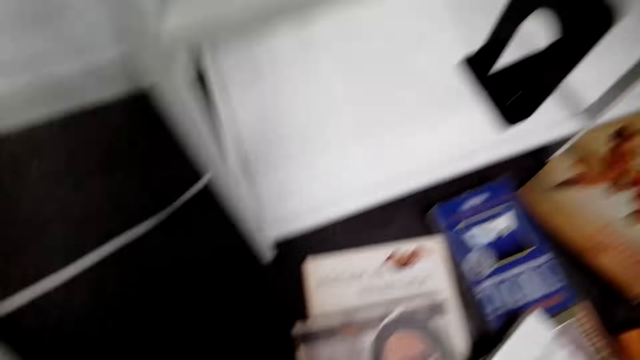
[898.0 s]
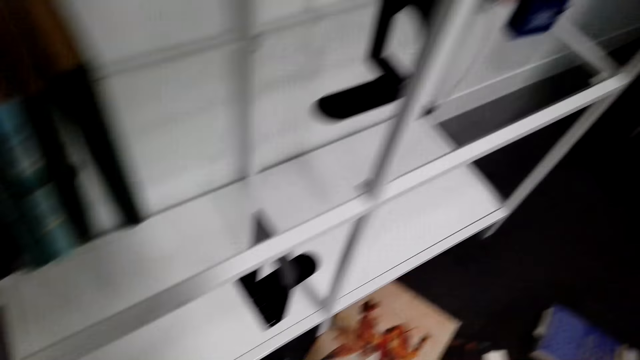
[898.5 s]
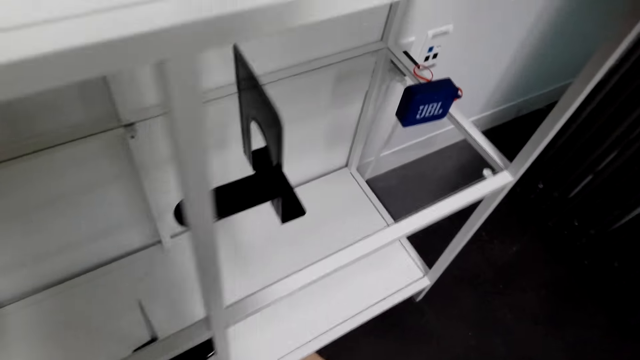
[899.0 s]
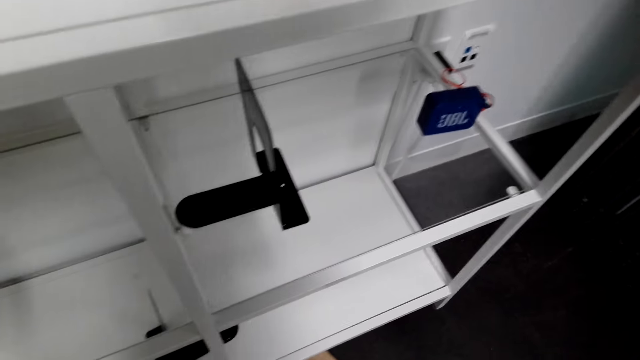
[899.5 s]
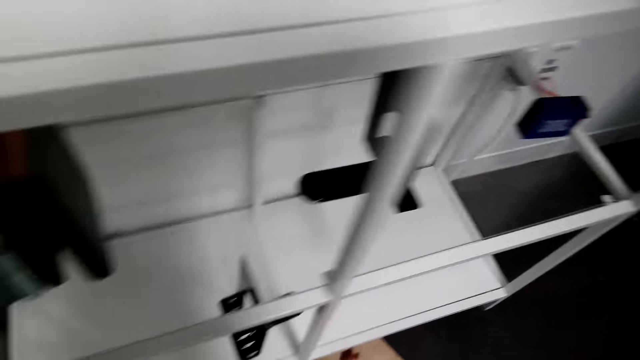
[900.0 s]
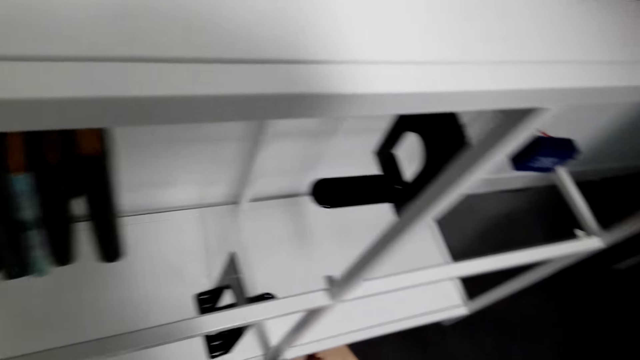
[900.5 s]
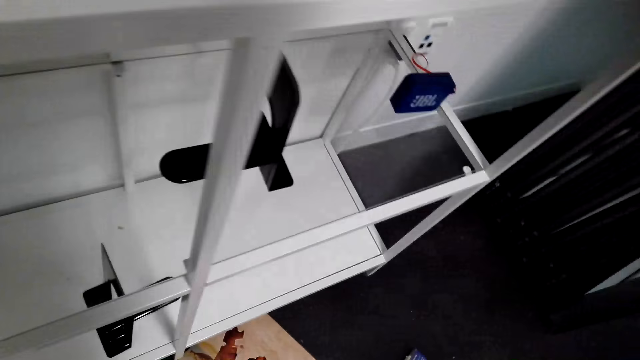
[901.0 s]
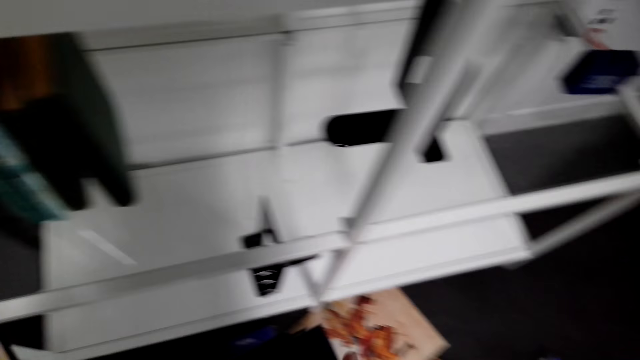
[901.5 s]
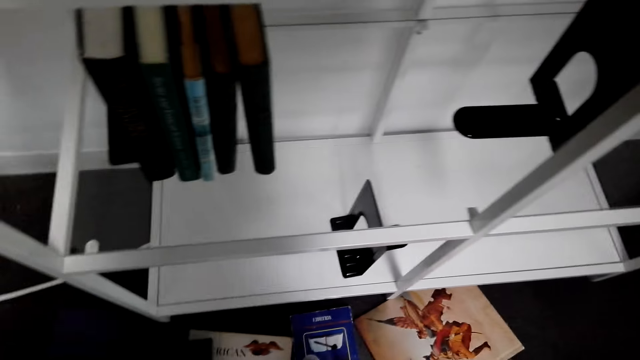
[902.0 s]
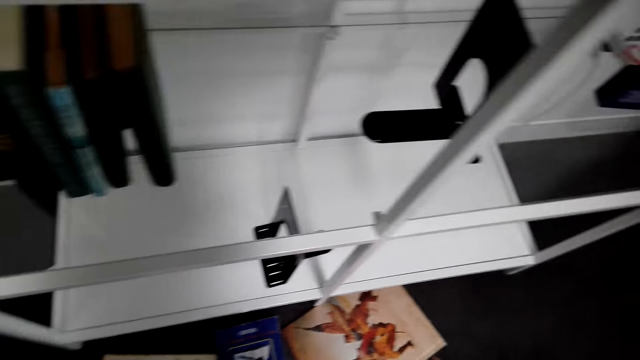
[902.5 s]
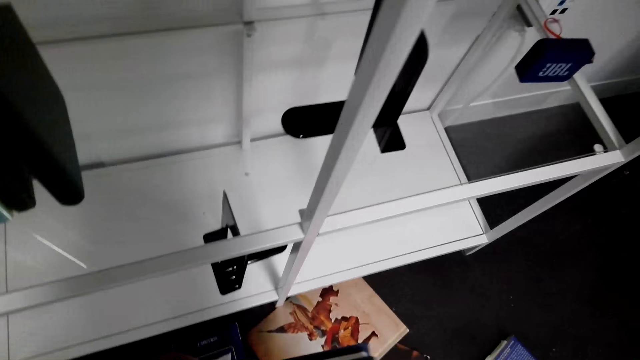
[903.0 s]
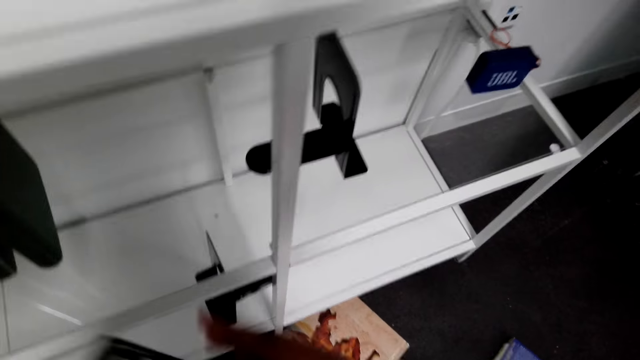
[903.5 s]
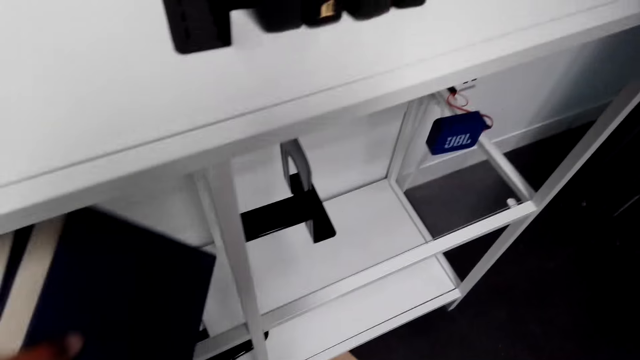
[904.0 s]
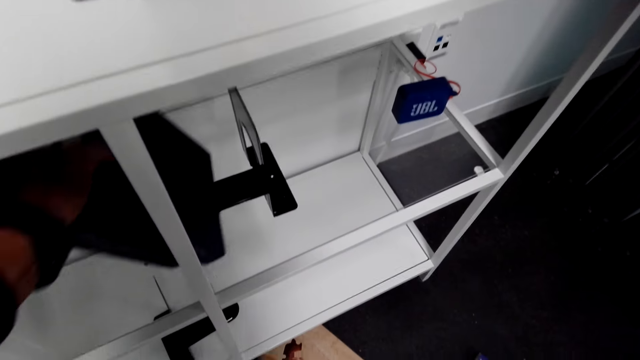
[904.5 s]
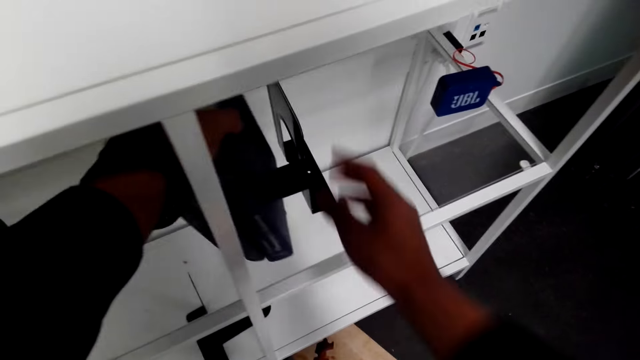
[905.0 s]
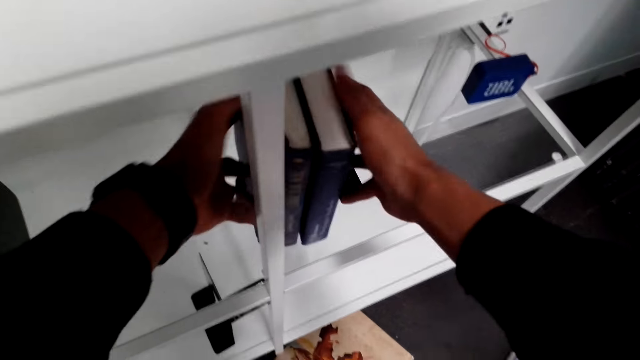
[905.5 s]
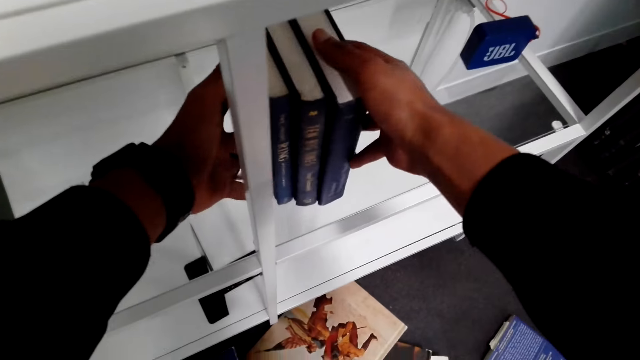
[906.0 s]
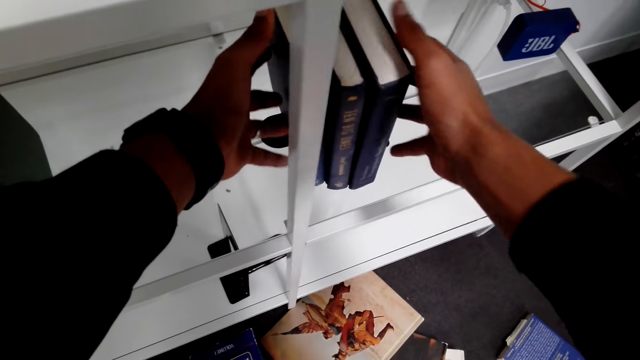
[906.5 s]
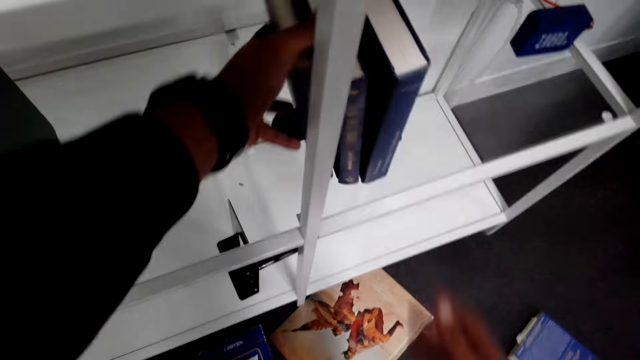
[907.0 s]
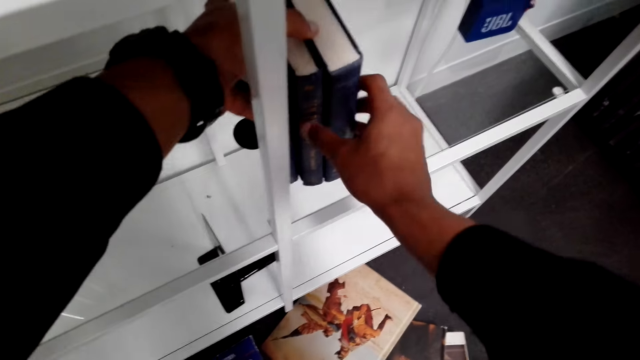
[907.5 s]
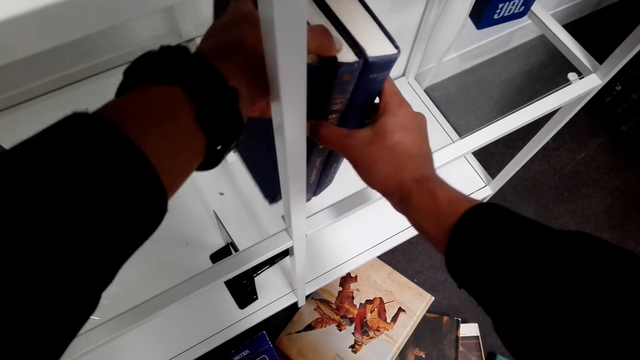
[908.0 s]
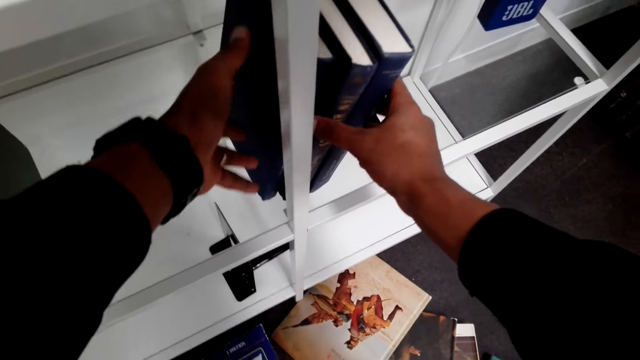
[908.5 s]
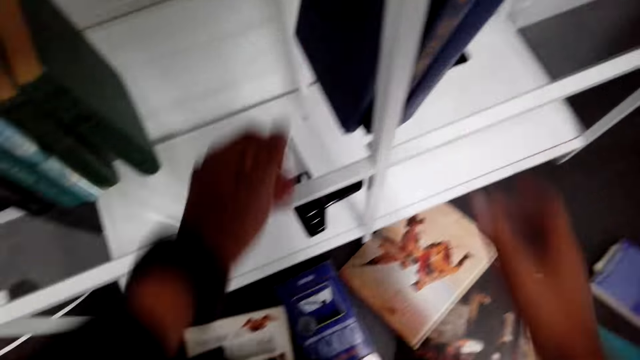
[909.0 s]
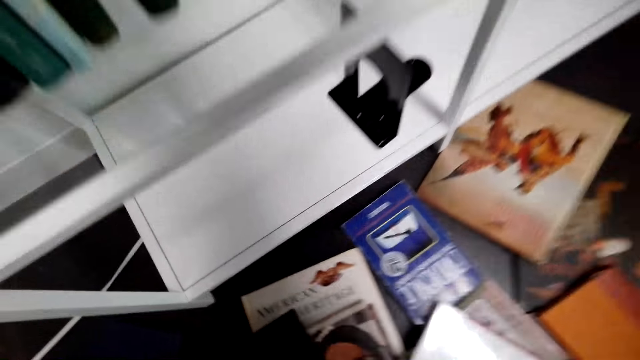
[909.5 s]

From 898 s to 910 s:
The camera wearer picks up books on the floor. They watch the background. They arrange the books on a shelf. They touch a book.

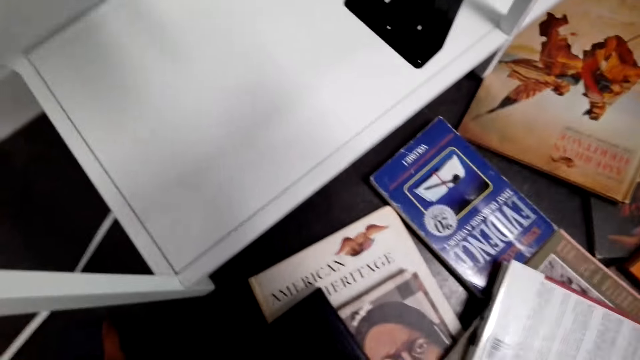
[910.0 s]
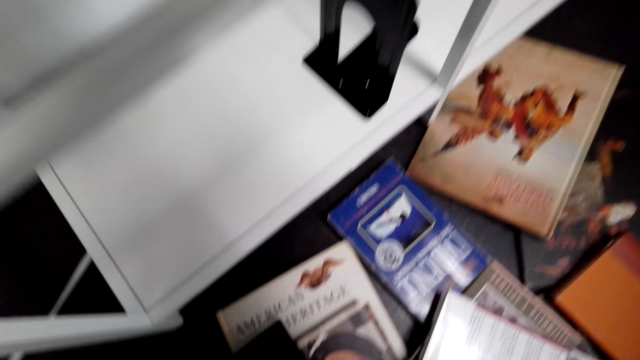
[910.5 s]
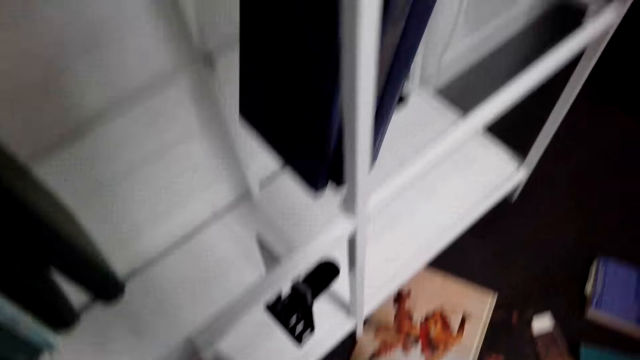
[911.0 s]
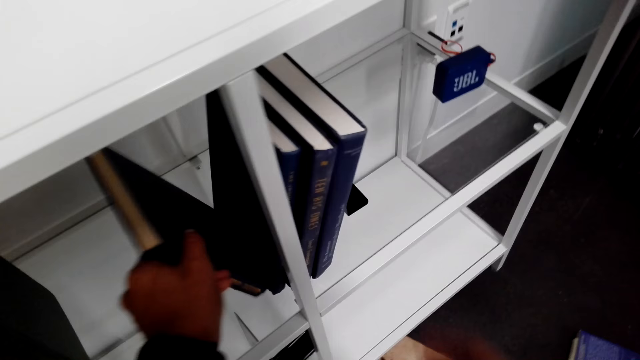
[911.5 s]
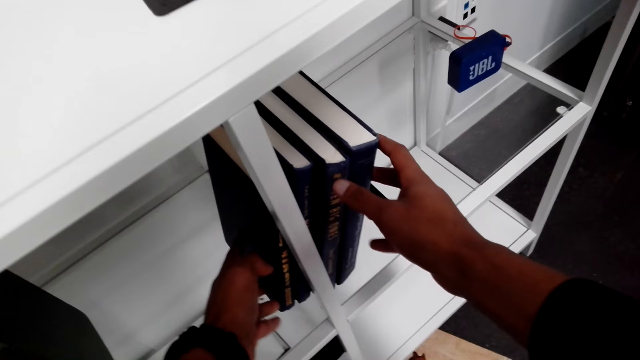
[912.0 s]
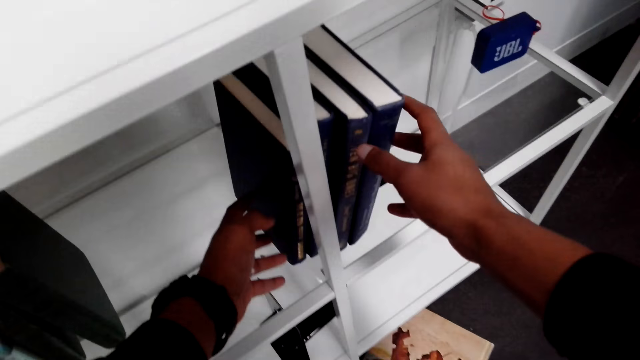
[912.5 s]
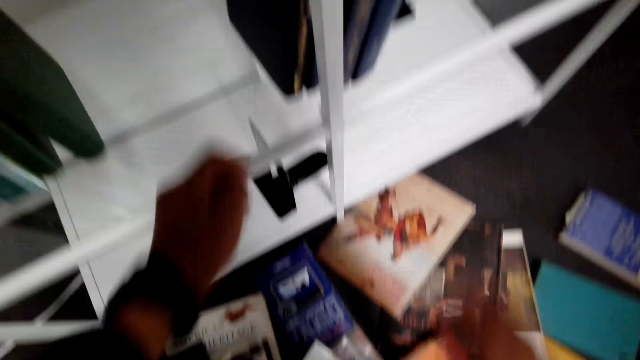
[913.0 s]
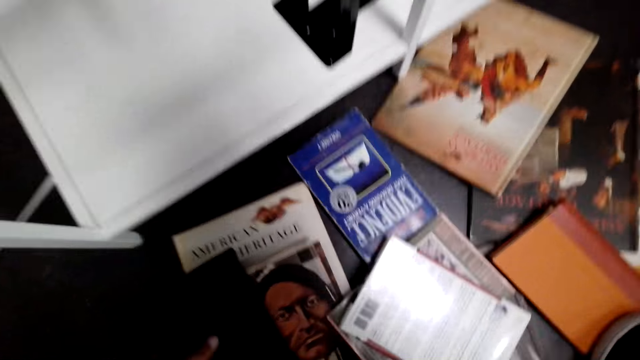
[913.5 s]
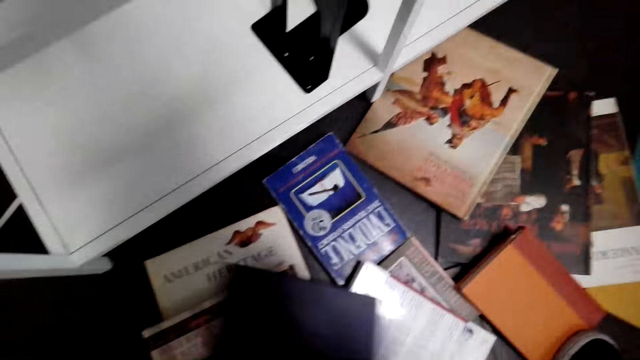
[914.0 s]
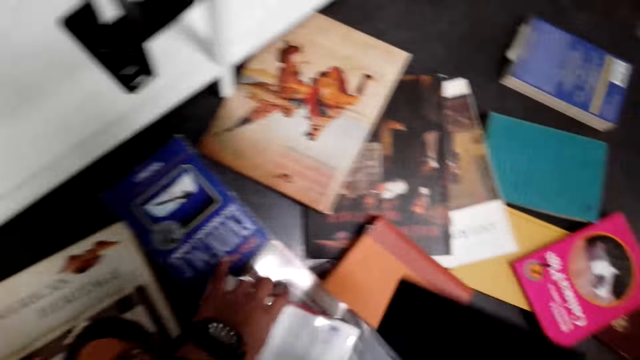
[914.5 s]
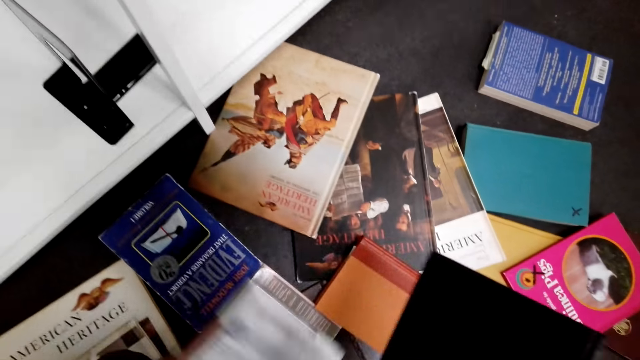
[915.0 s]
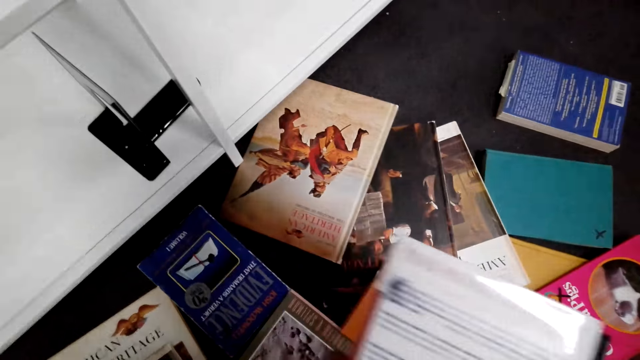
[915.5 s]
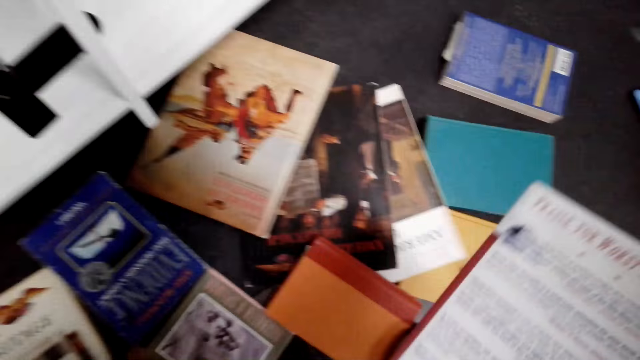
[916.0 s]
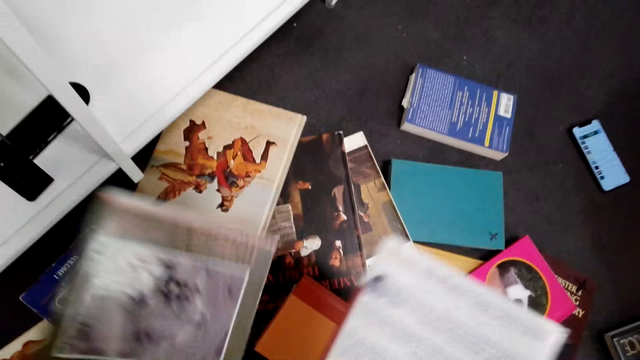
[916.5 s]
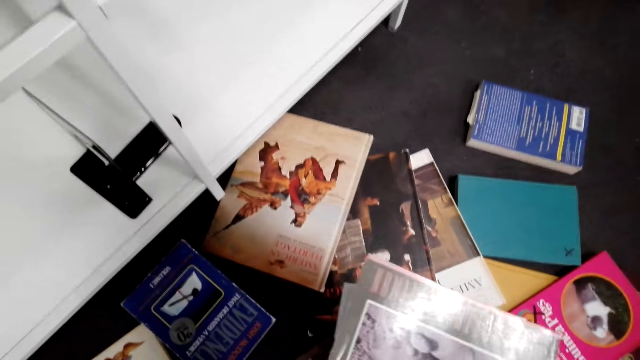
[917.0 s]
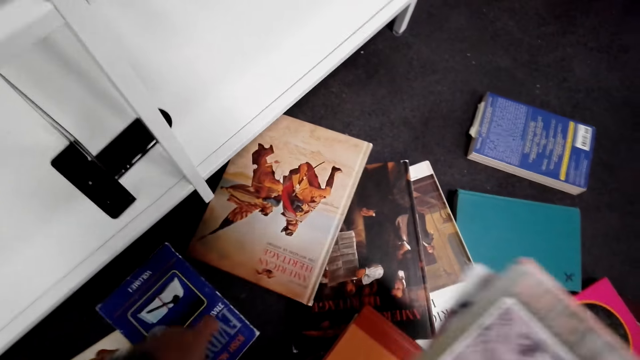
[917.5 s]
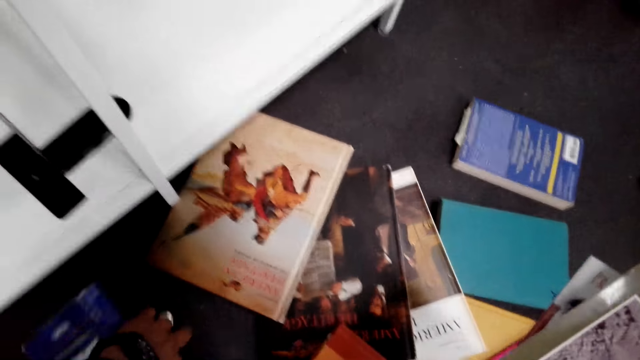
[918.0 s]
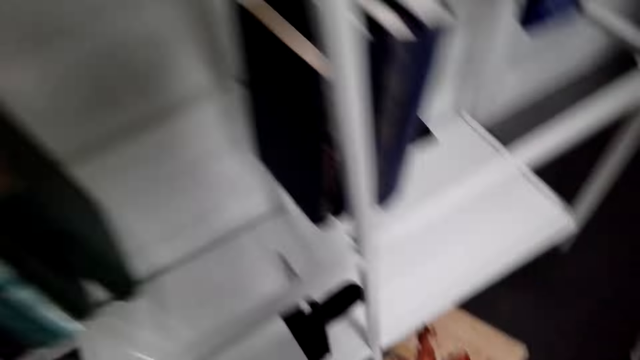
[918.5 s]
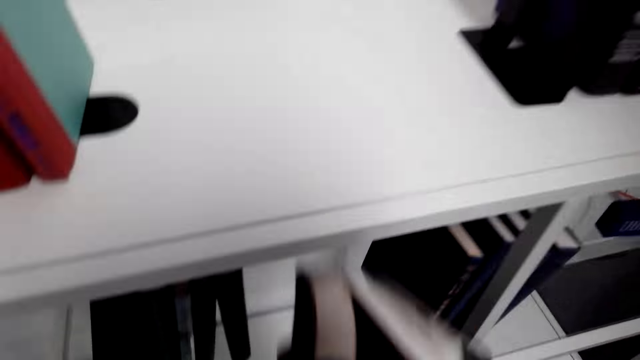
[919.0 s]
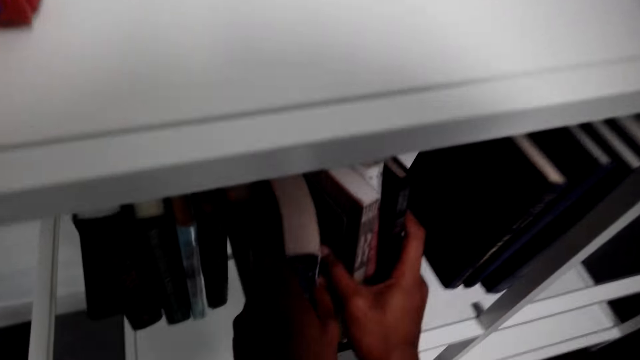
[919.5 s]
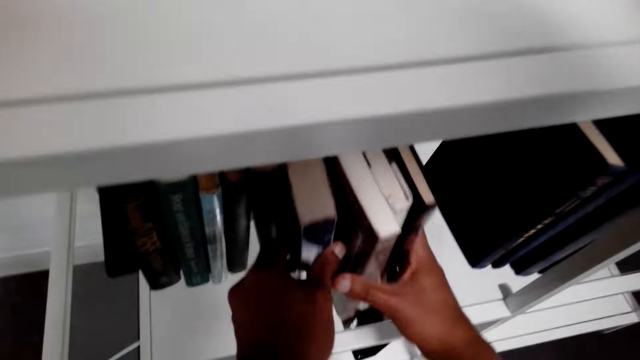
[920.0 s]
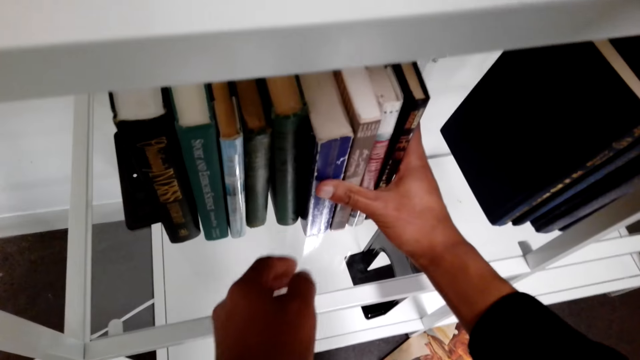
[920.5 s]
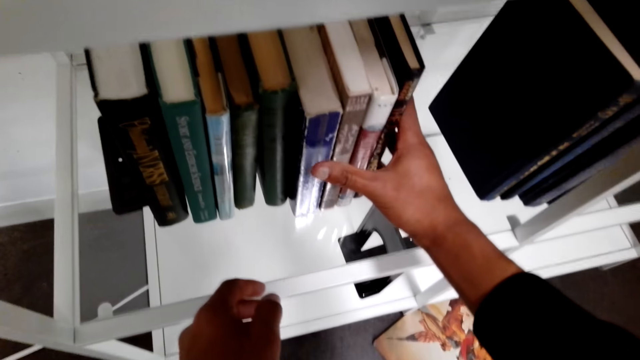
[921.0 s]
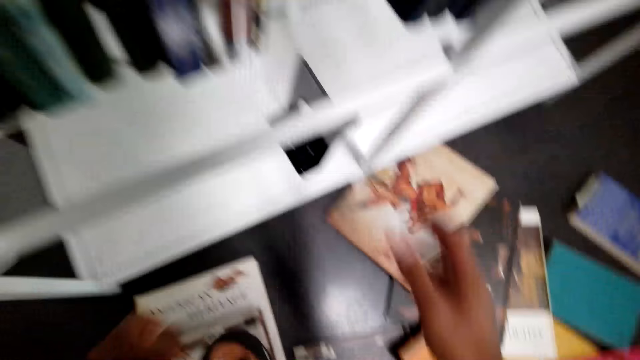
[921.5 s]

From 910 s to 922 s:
The camera wearer picks up a book on the floor. They put the book on the shelf. They collect books on the floor. They arrange books on the shelf.
